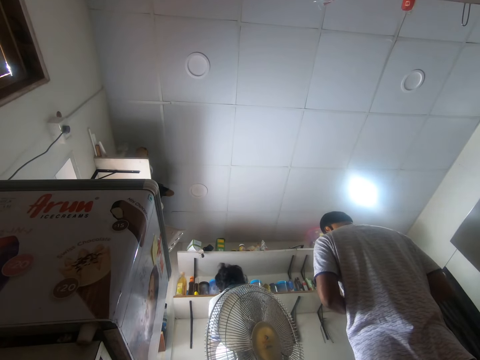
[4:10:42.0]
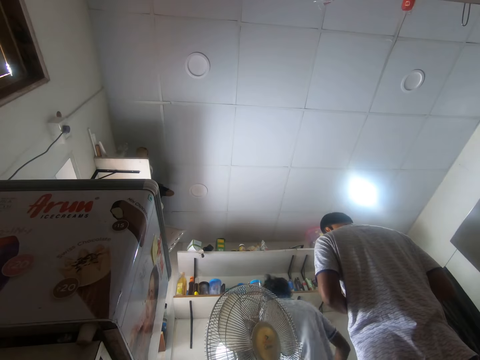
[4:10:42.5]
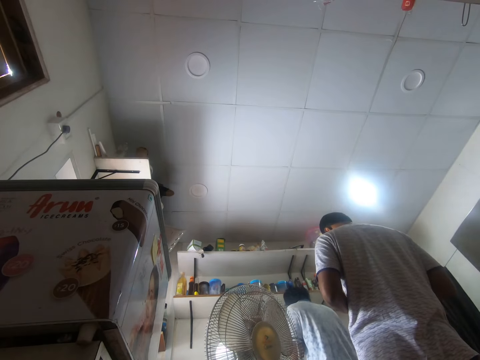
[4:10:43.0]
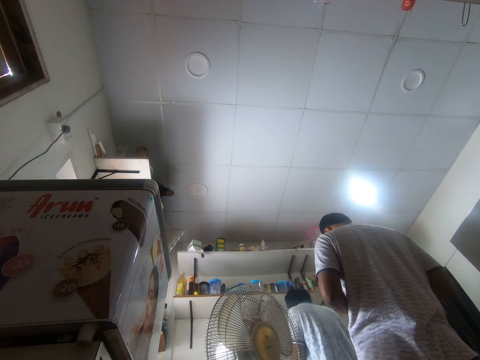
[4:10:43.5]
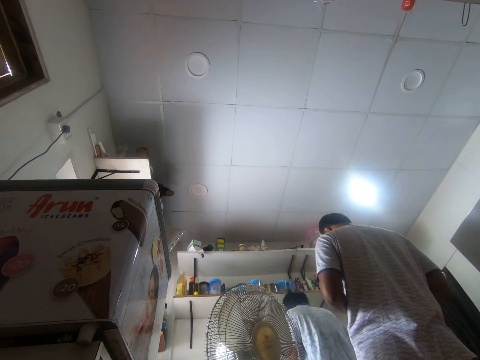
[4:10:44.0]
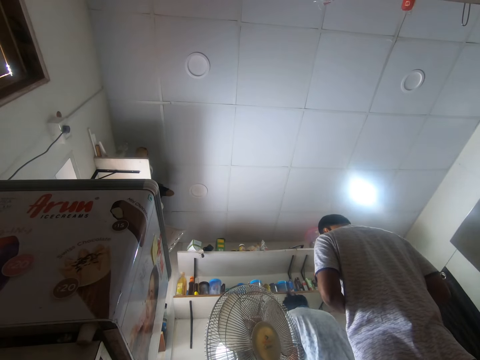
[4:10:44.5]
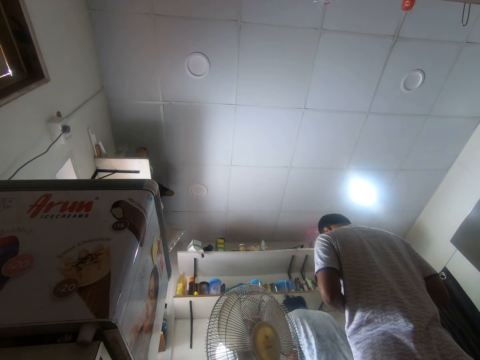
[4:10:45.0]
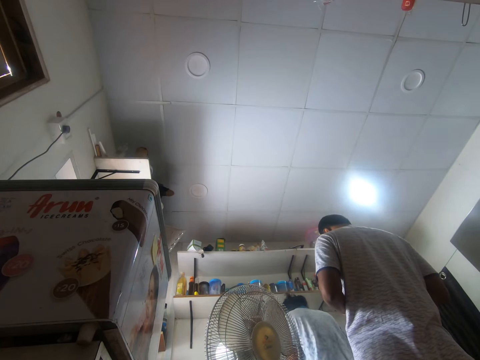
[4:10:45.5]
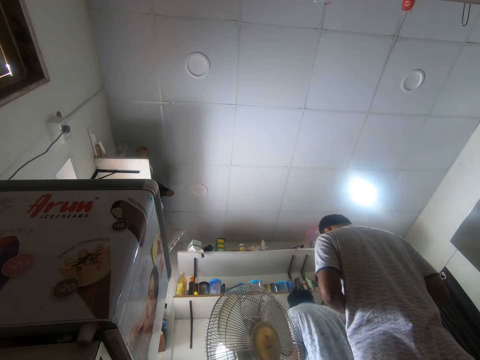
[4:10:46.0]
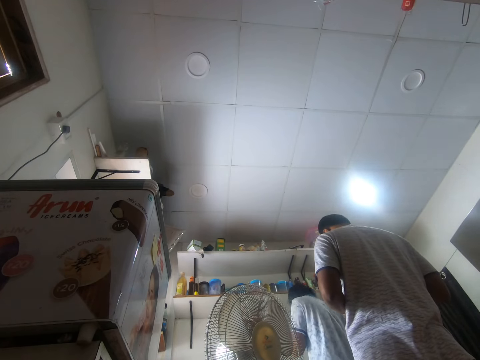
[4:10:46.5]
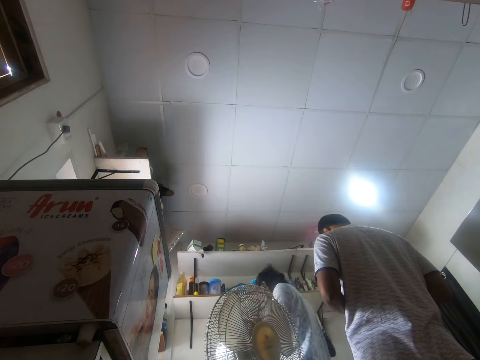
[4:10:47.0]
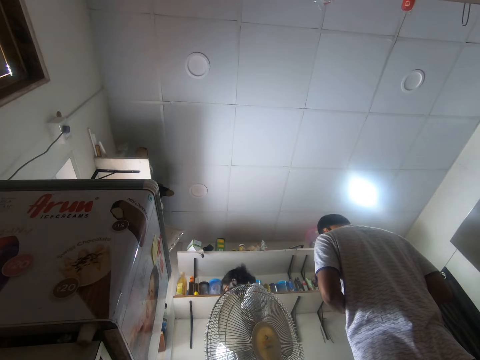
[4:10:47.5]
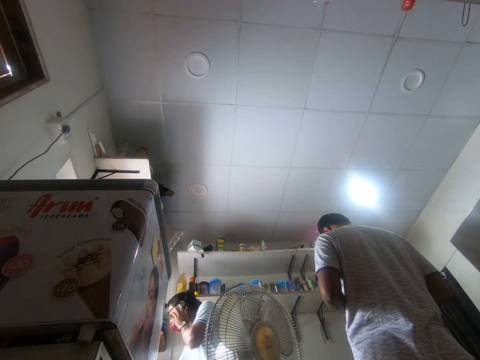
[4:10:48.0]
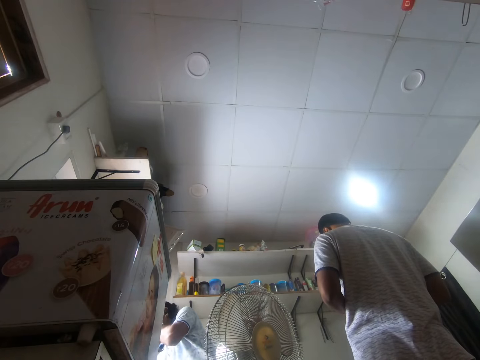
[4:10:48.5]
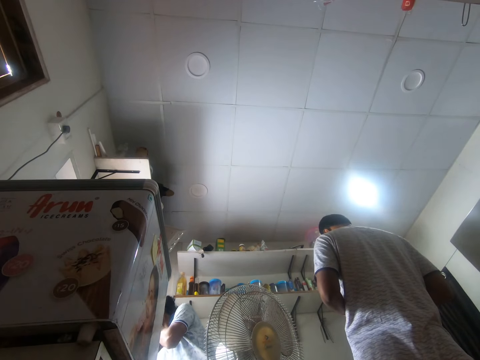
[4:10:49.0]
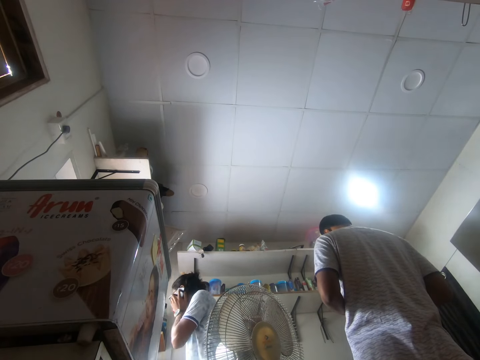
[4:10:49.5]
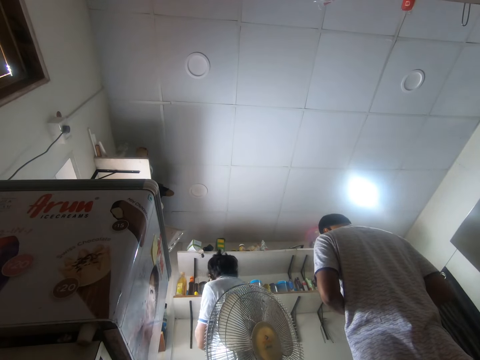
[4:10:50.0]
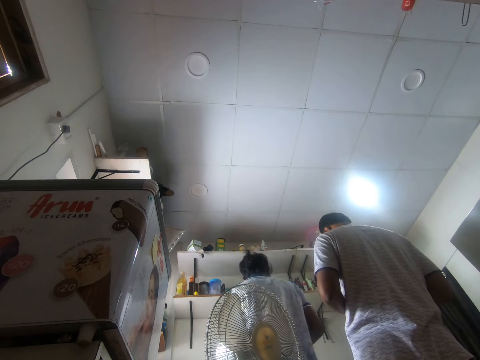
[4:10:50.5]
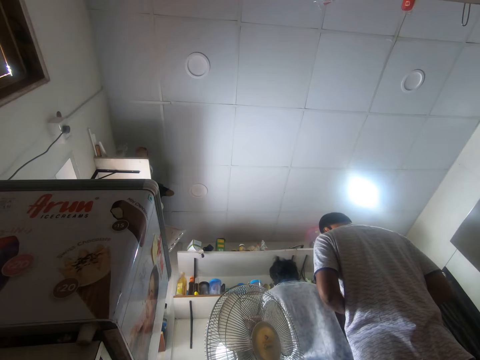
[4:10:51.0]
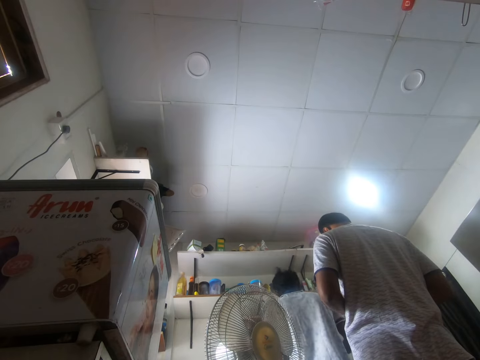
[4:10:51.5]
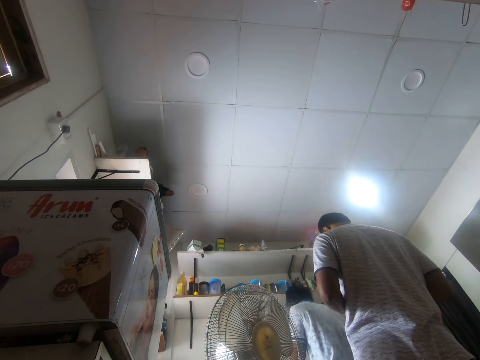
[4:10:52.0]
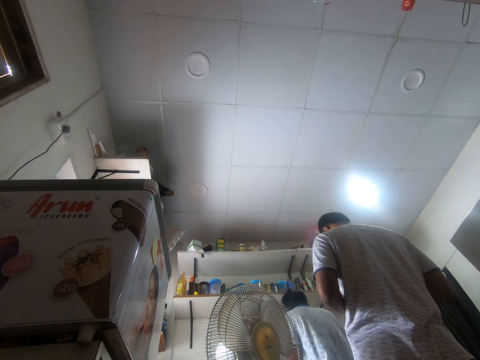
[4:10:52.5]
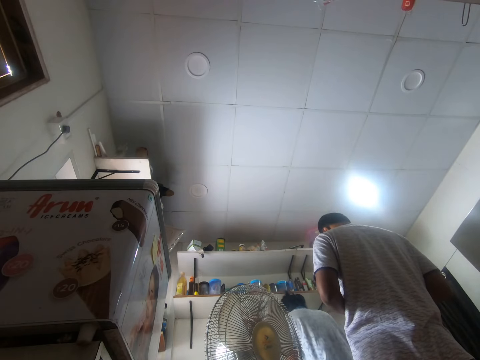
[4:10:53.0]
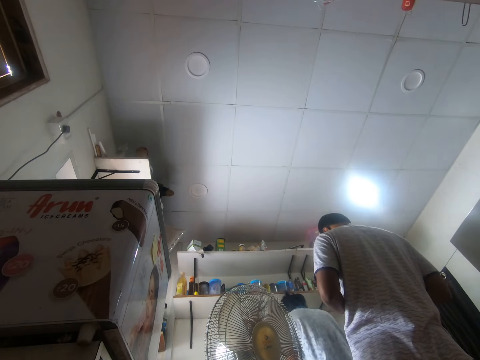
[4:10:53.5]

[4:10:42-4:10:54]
A man talks on the phone. The man moves around.

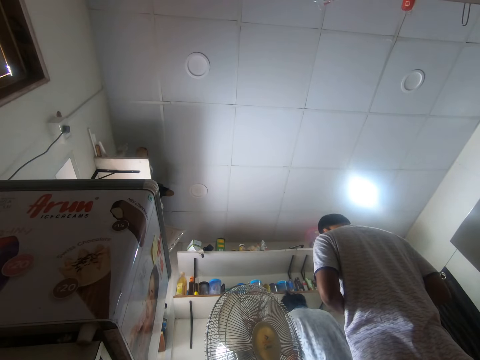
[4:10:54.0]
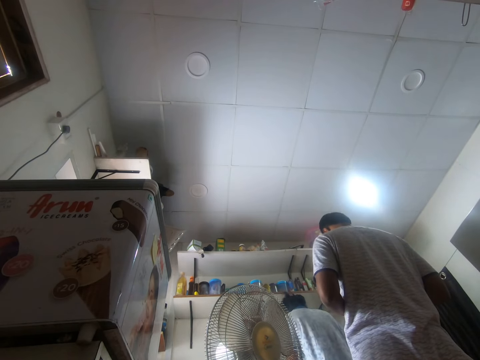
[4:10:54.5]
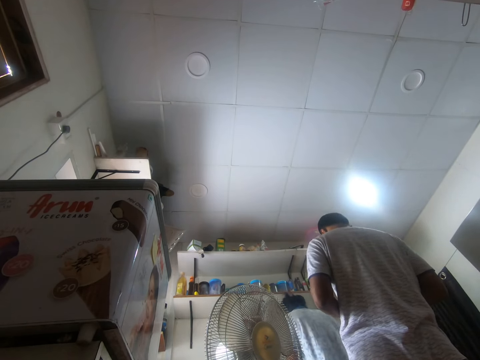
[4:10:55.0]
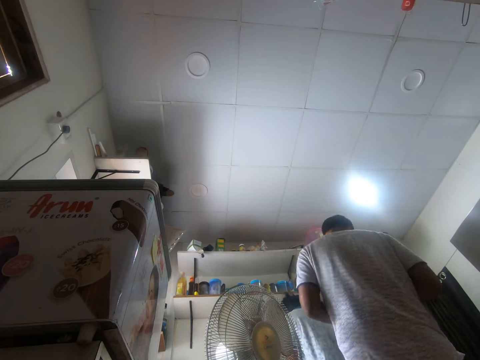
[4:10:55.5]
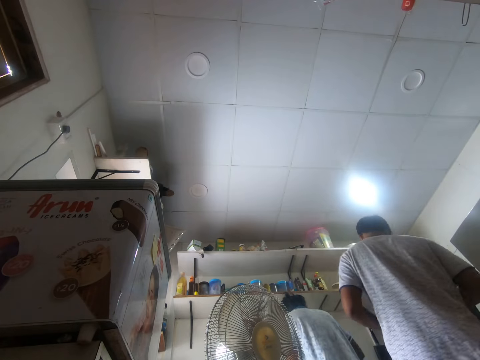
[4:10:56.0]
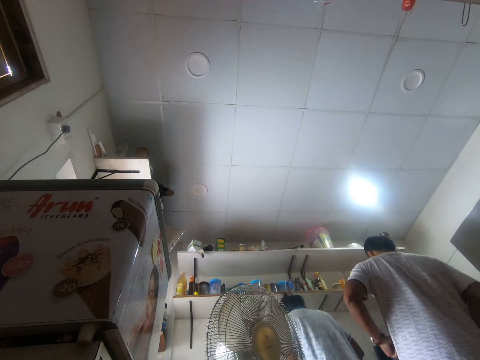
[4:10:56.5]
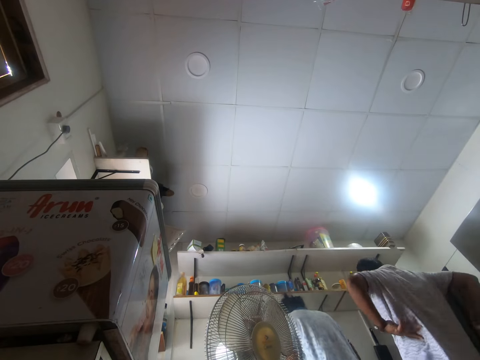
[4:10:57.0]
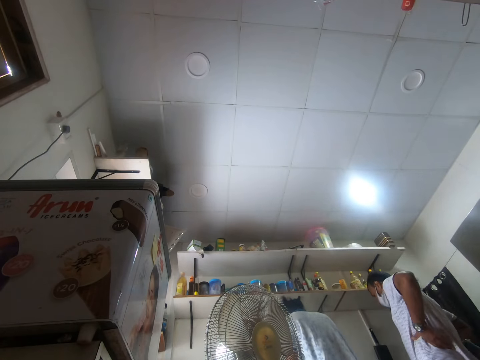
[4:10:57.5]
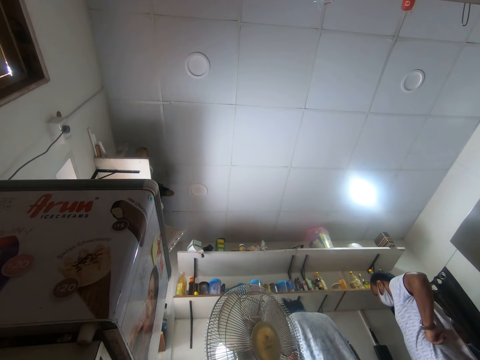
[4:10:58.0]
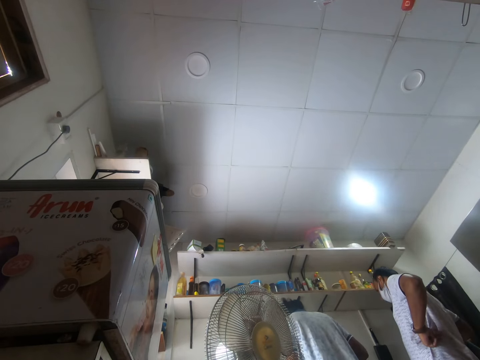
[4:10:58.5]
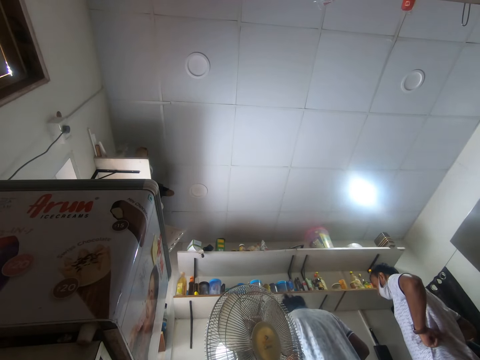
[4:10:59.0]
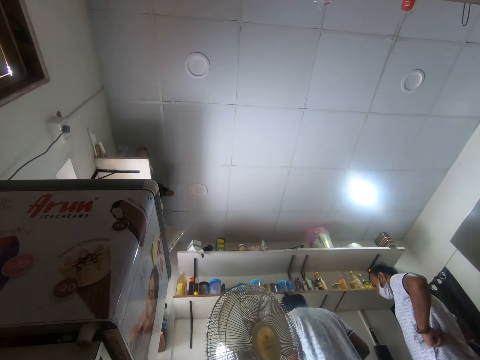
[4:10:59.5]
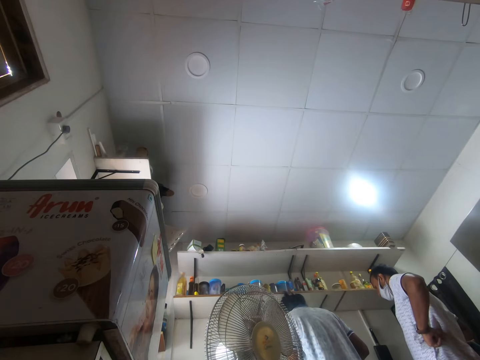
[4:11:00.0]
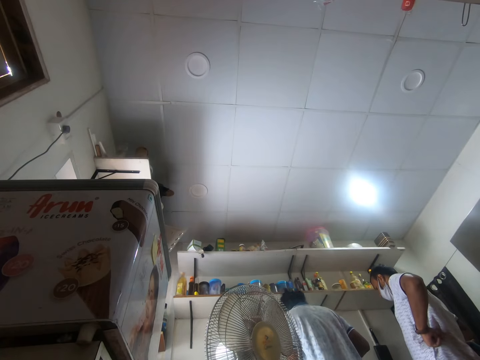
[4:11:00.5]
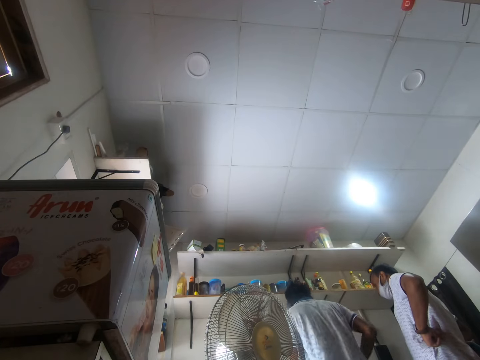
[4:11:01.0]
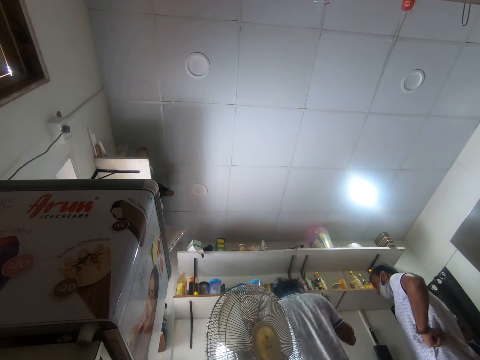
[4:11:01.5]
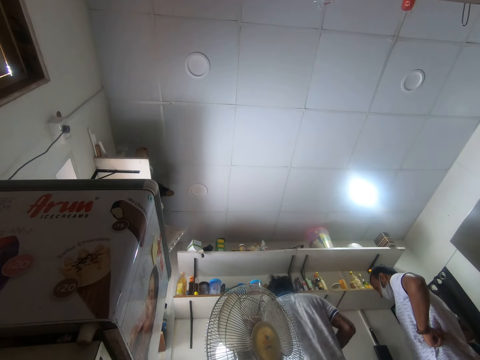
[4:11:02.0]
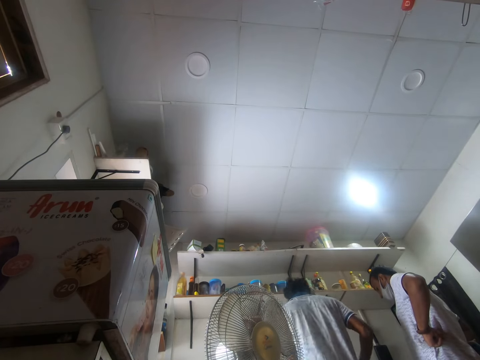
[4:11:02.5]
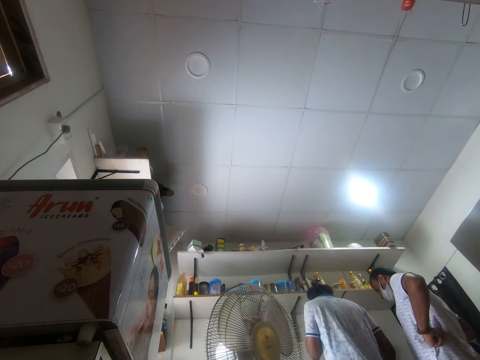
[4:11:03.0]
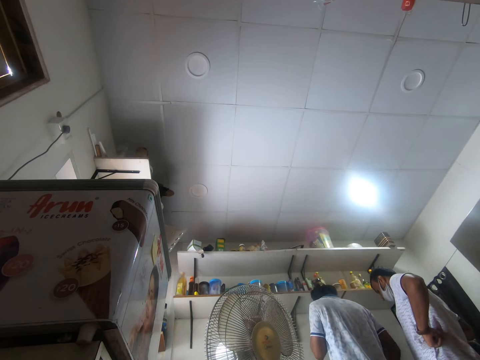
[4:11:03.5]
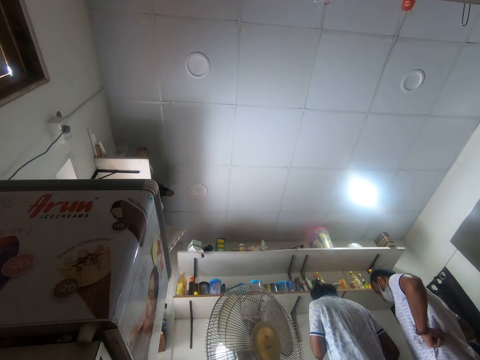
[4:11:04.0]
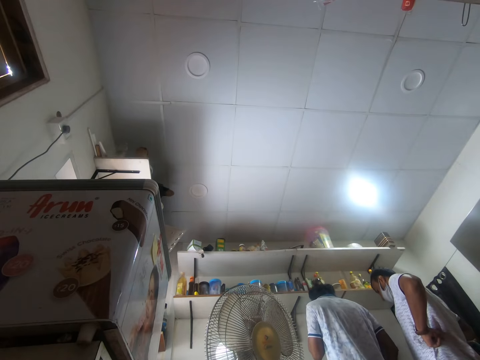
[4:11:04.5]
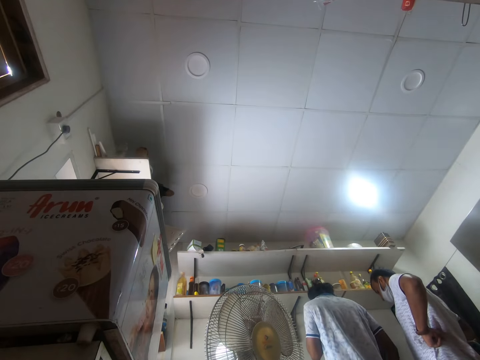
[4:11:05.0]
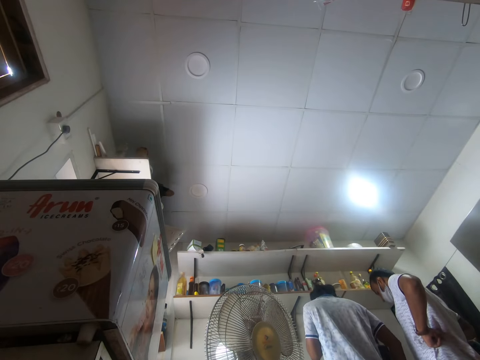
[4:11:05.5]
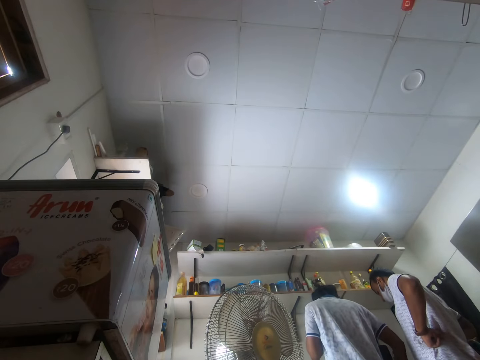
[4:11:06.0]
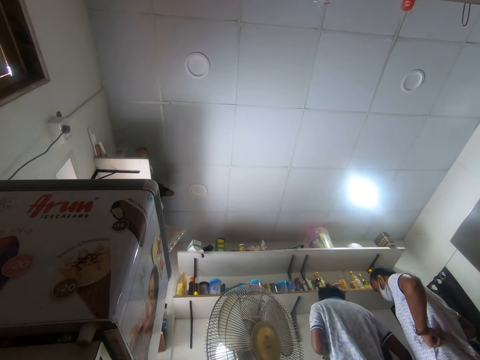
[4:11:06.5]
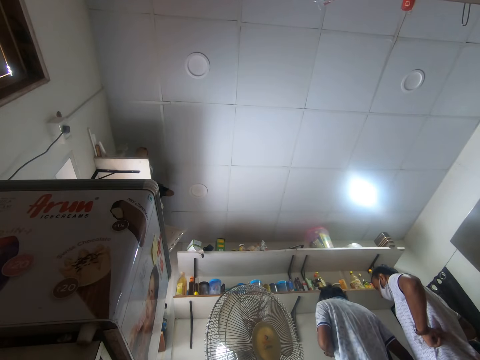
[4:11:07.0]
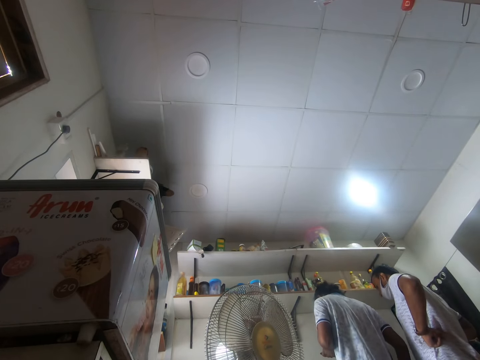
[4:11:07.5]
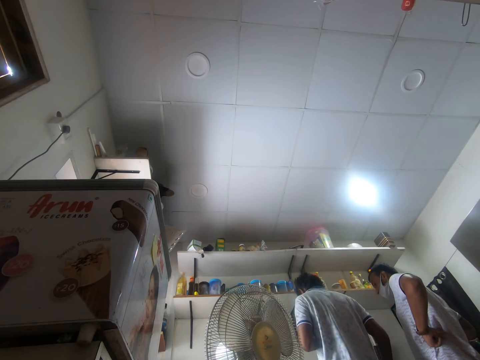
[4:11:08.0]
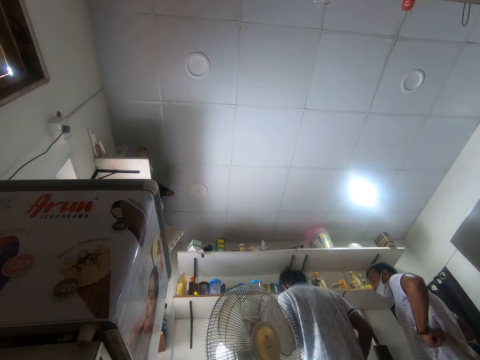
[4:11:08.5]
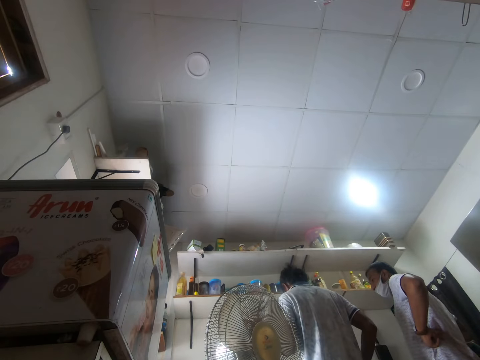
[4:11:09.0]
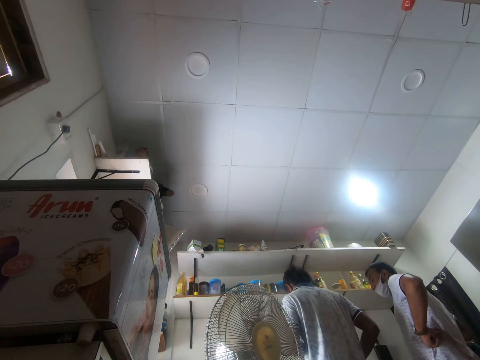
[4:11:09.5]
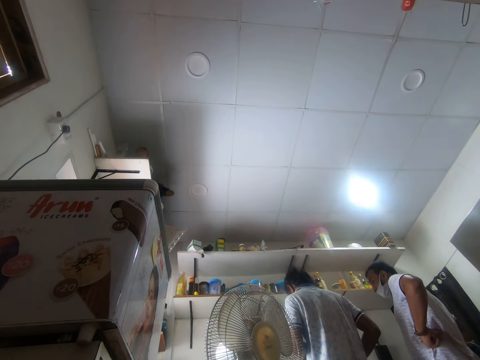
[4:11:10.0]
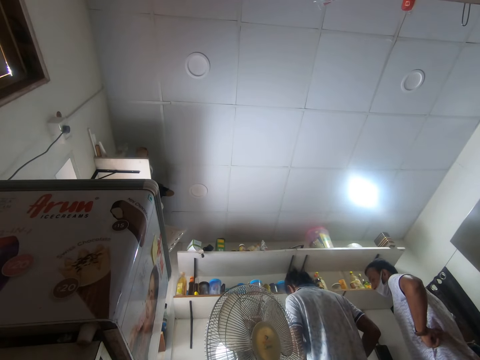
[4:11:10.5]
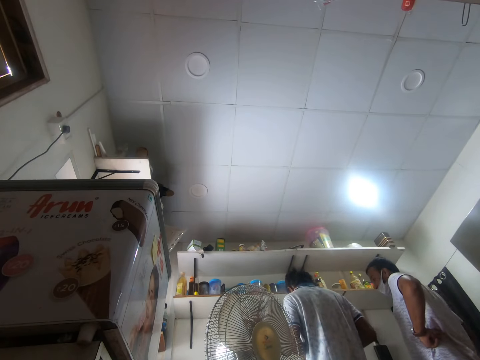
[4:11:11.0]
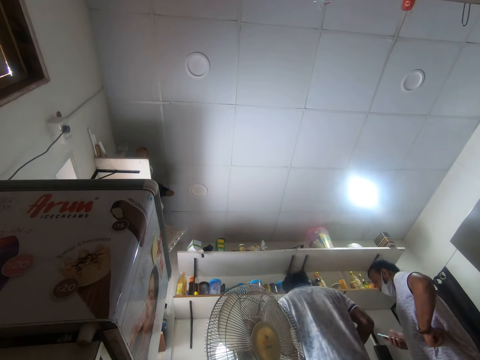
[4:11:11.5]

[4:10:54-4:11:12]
A man moves around. The man holds his waist.
